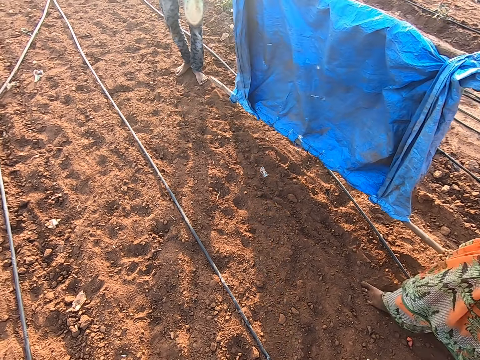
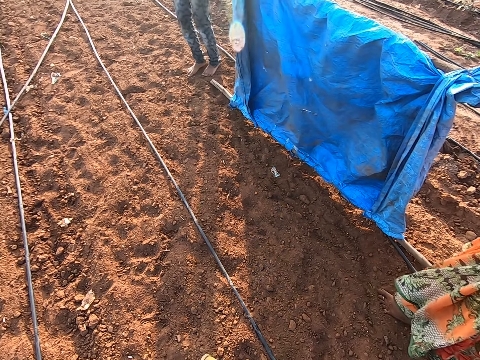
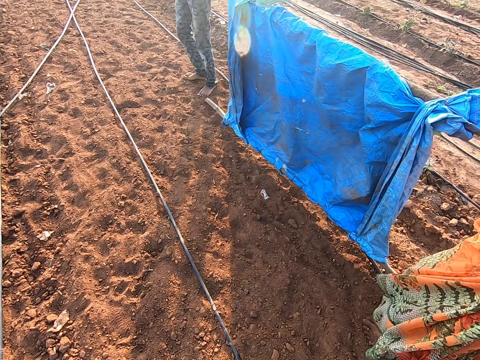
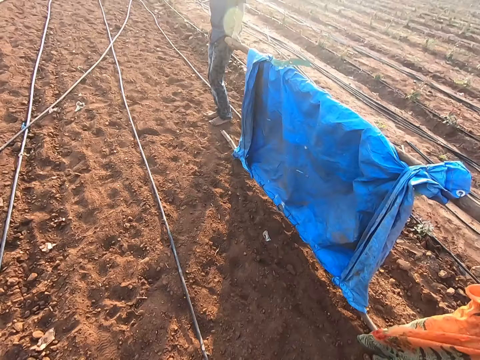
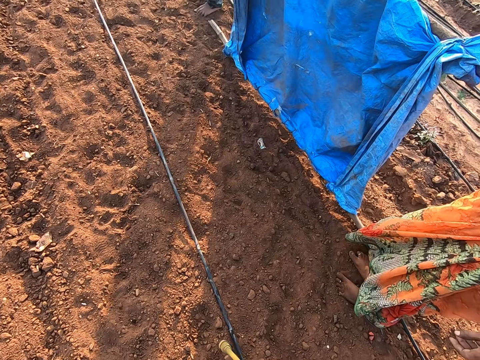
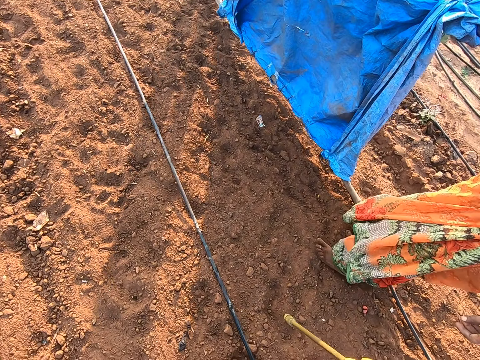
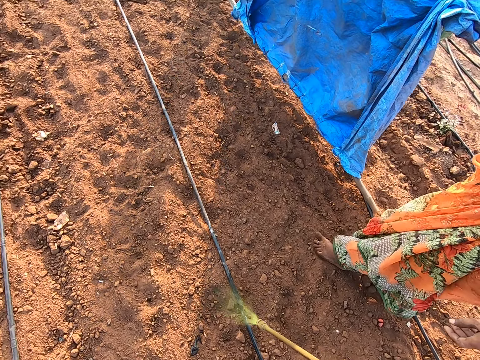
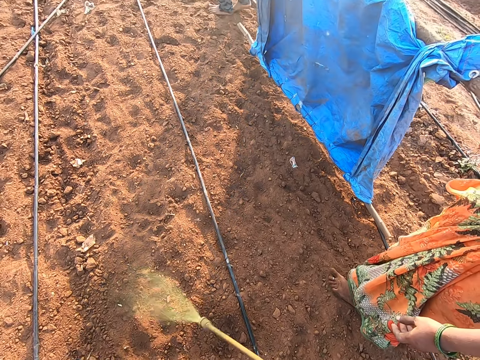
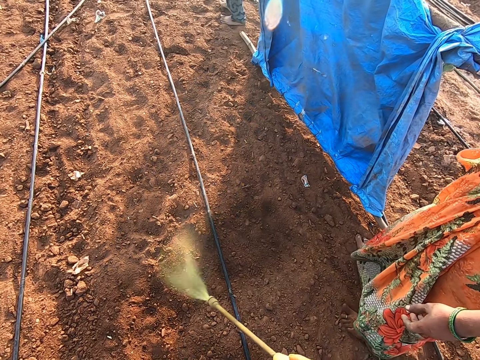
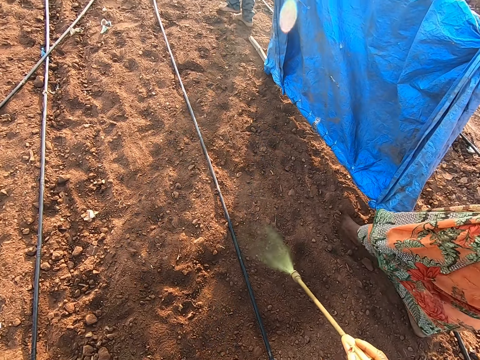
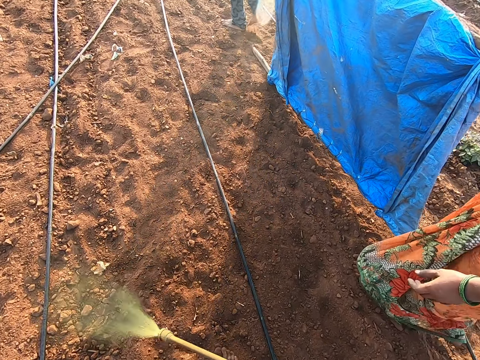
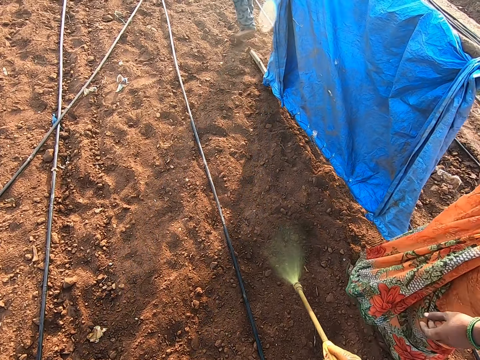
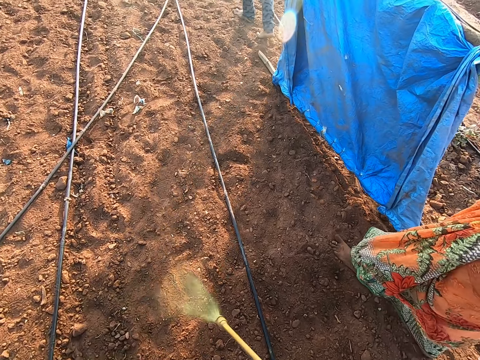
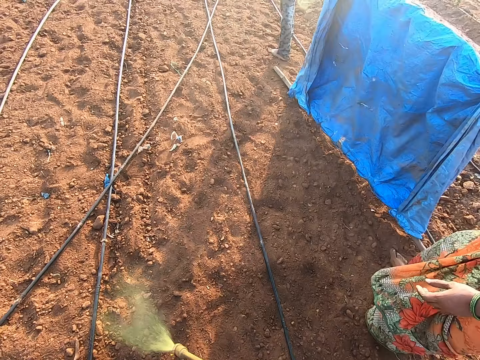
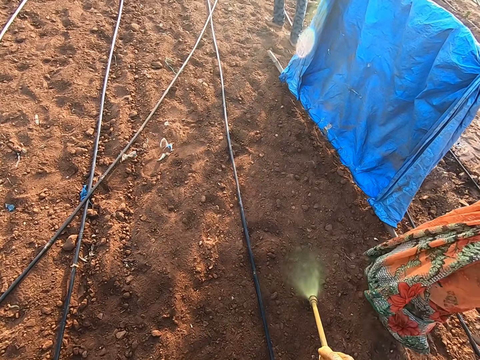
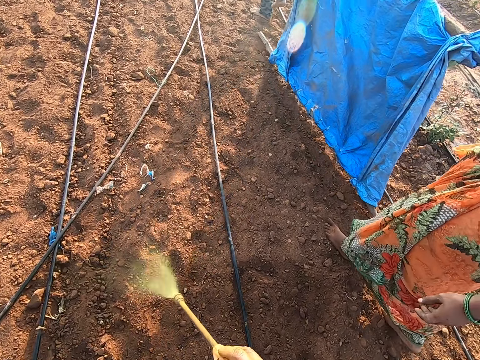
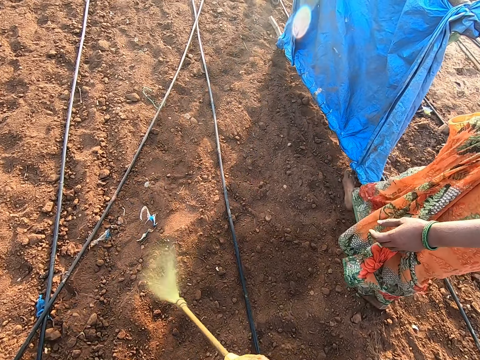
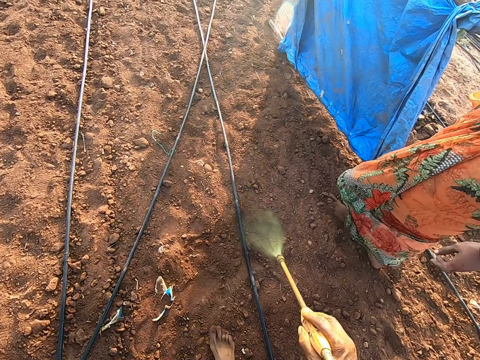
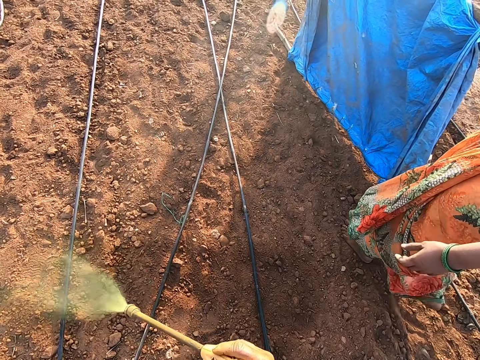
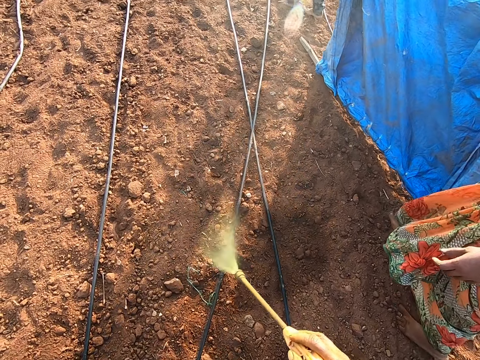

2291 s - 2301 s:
A woman carries something. The camera wearer fumigates the ground with the fumigation pump sprayer in his right hand. A man moves the fumigation shield in his left hand with a woman. The woman moves the fumigation shield in her right hand with the man.

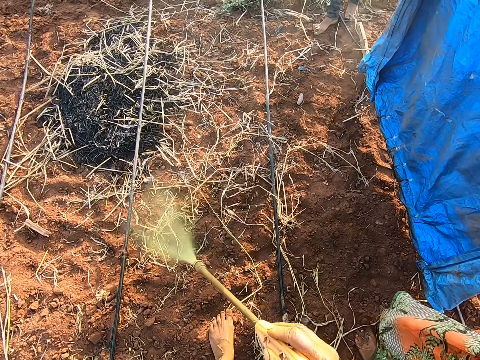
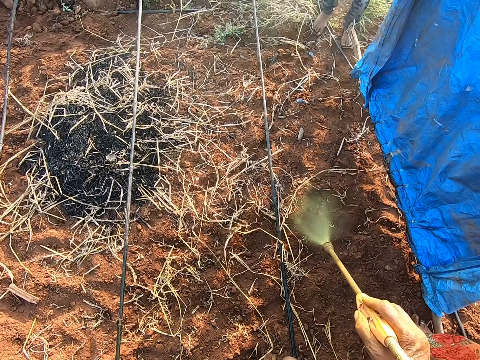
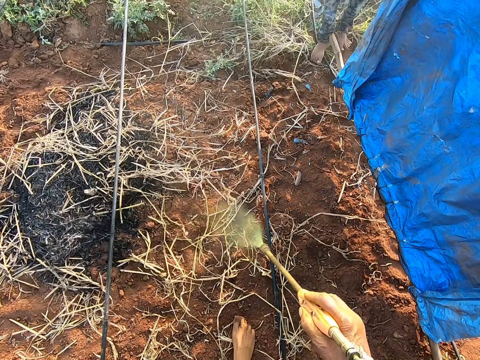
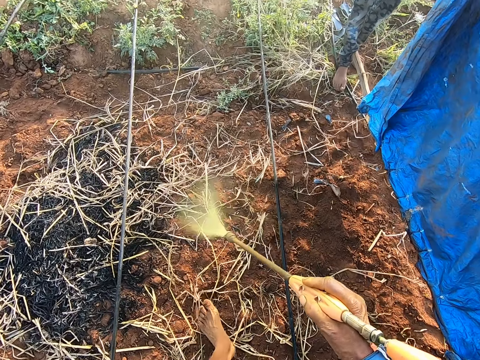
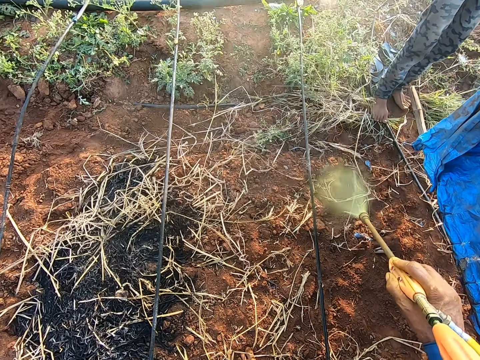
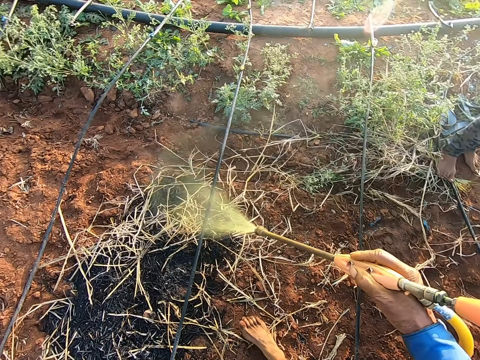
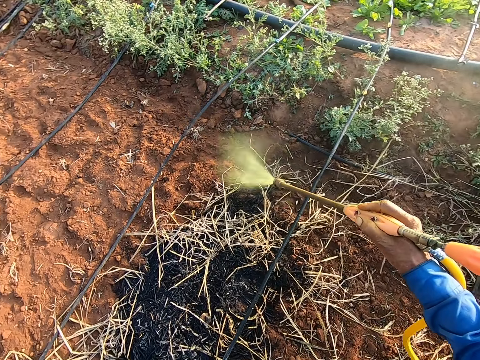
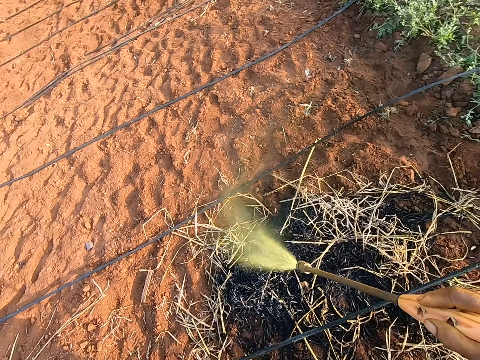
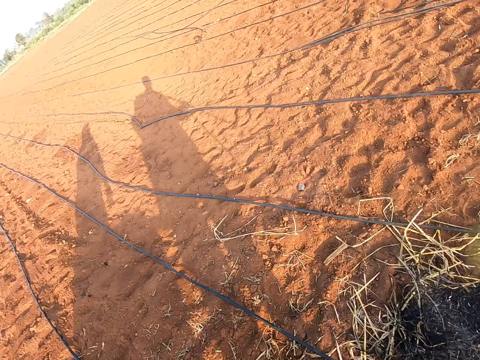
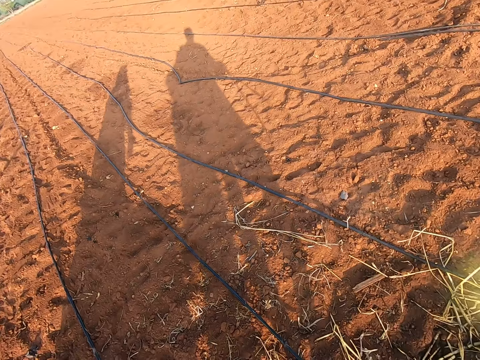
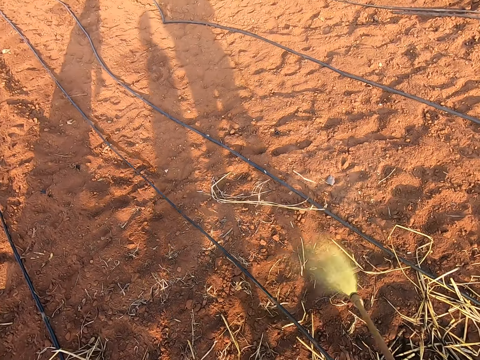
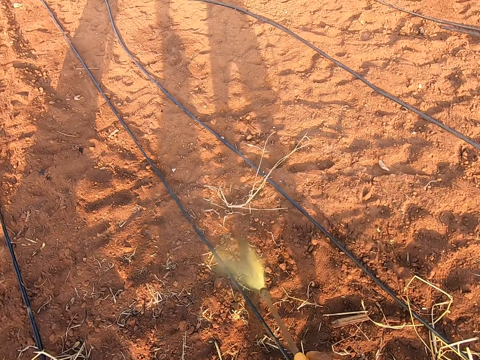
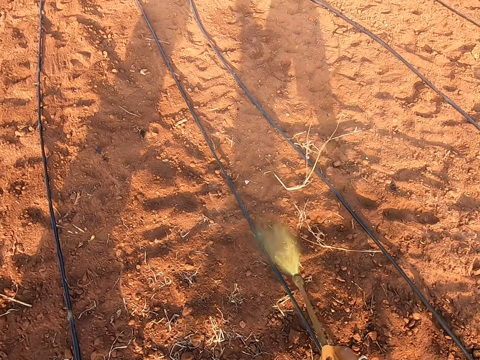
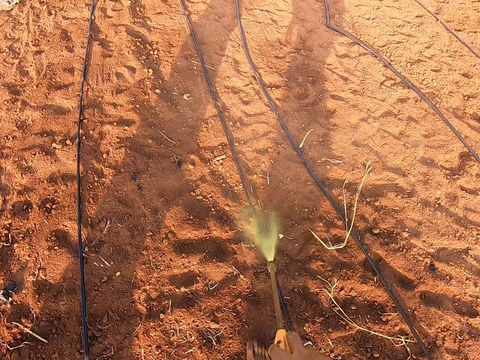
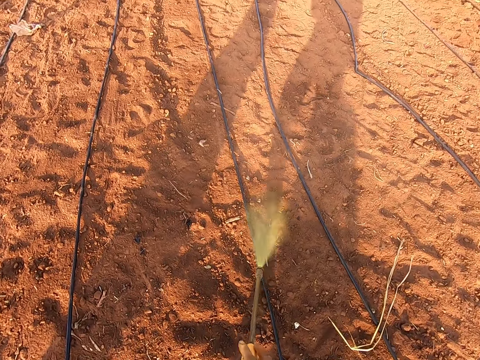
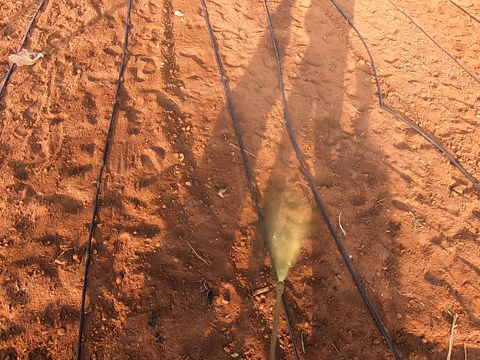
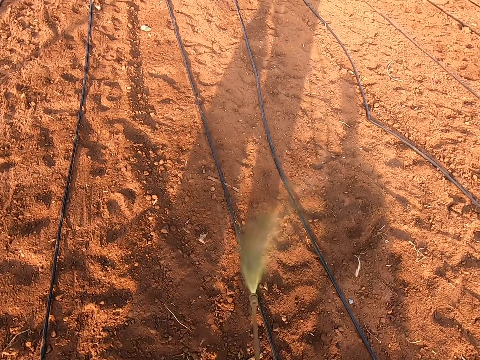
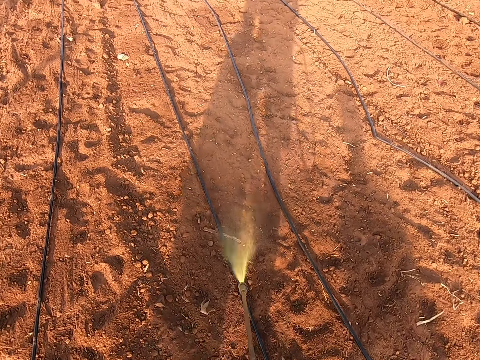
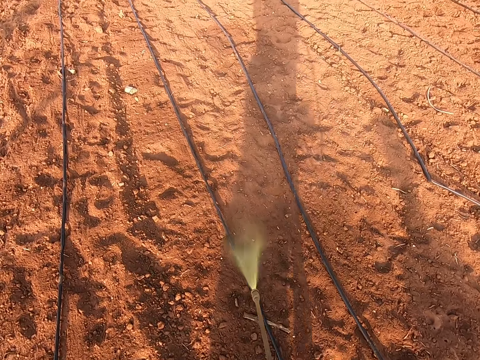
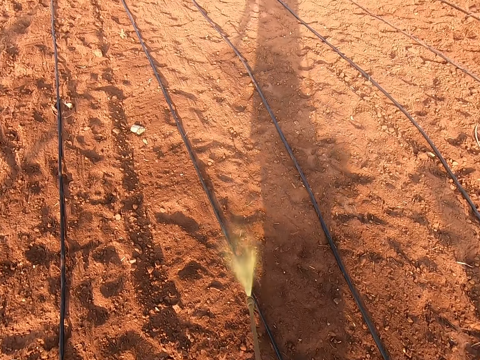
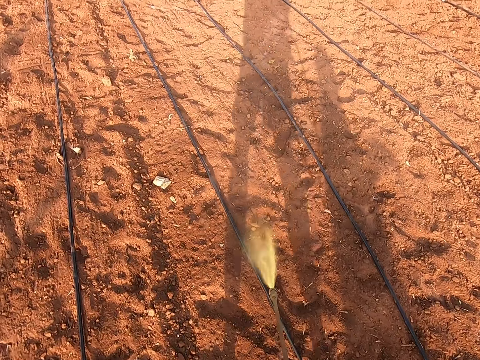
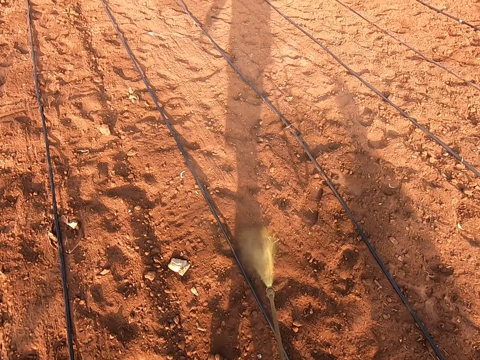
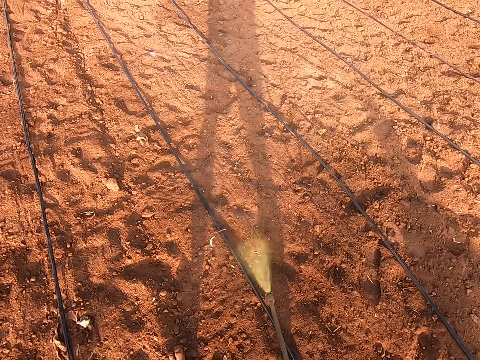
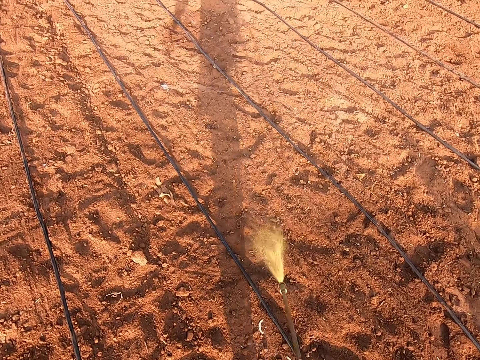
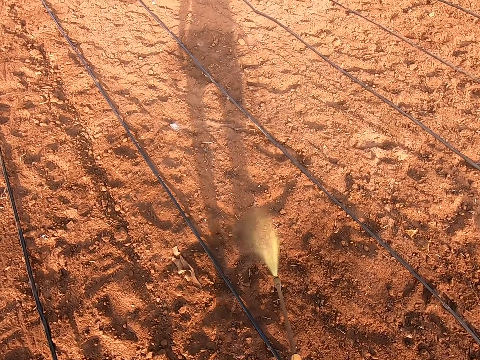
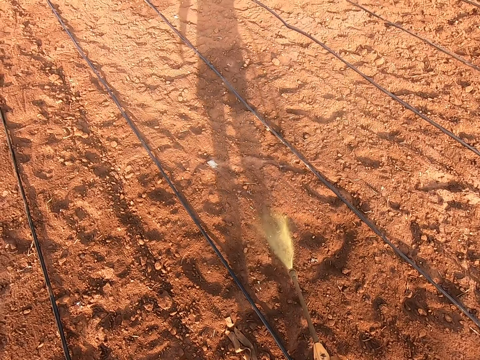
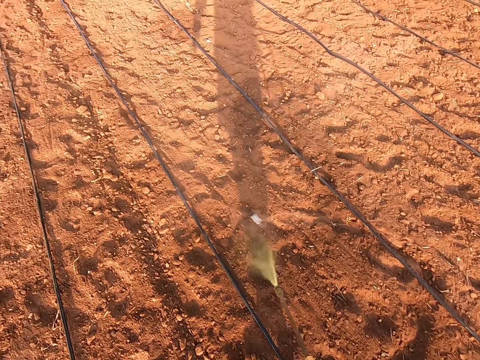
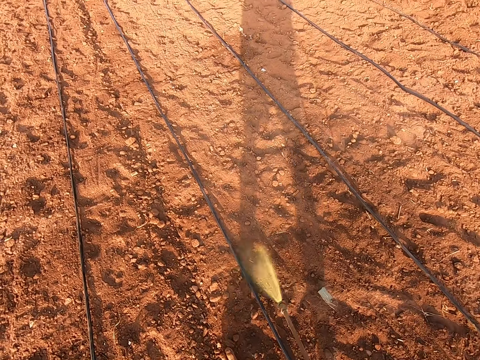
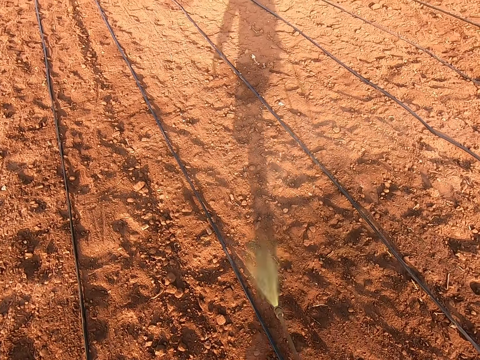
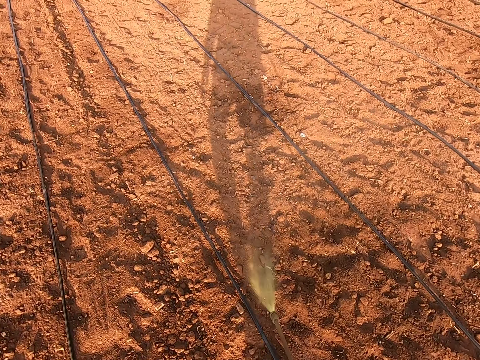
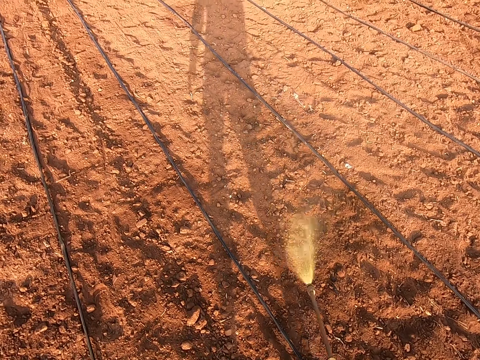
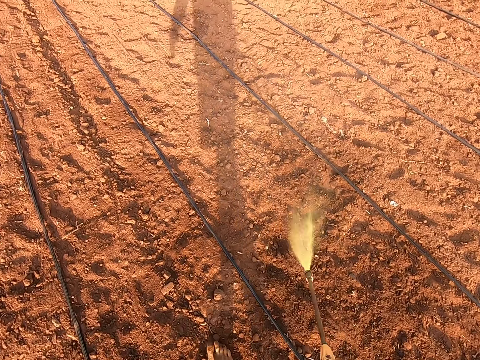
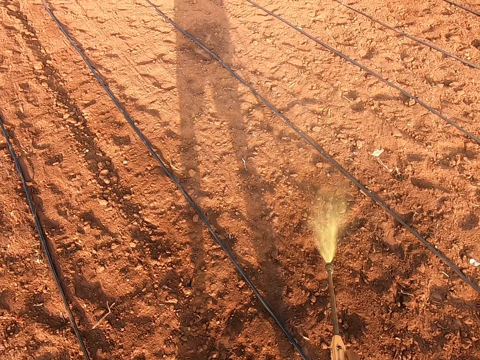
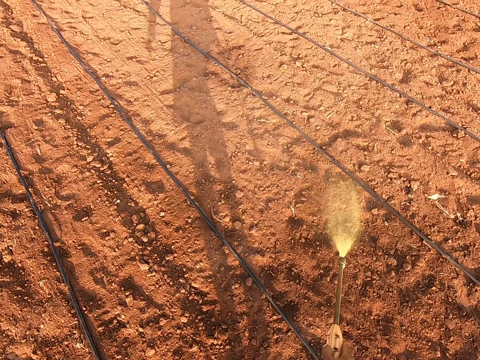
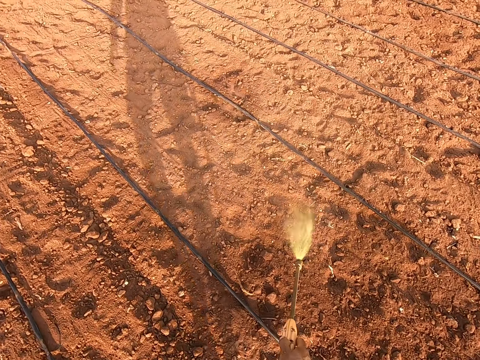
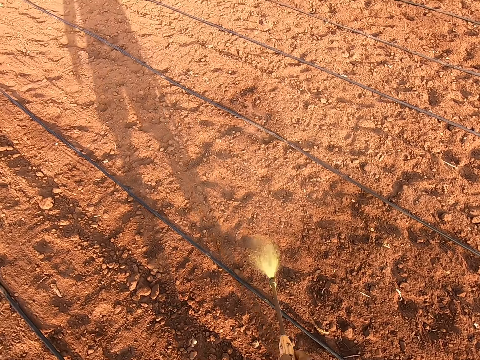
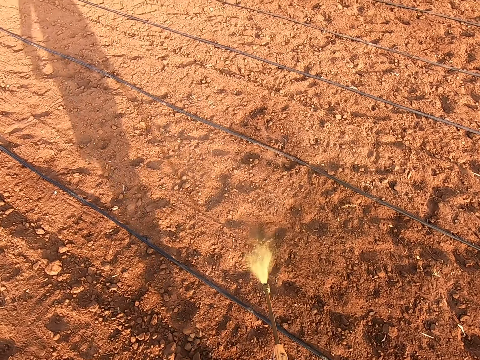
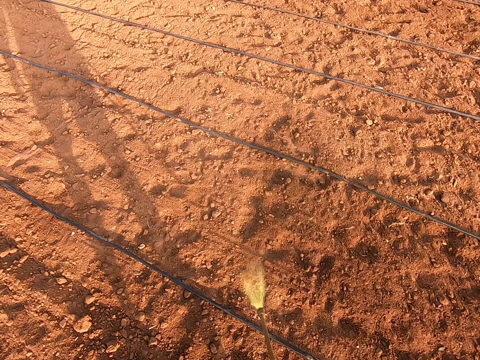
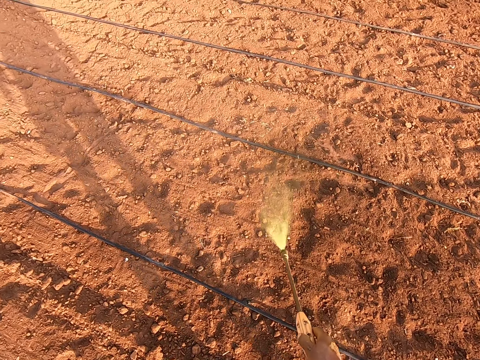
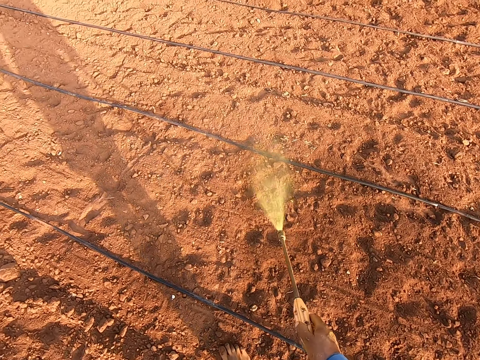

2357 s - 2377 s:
A woman drops something. A man drops something. The camera wearer turns left. They spray the farm.
